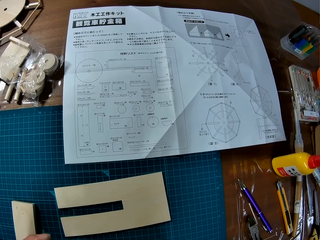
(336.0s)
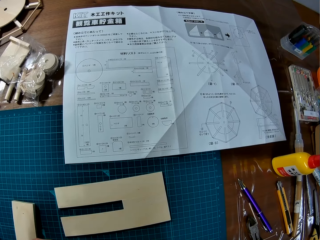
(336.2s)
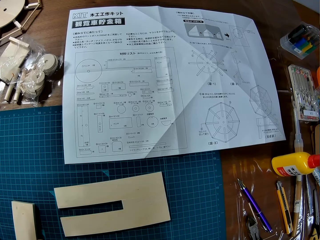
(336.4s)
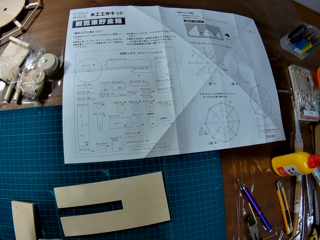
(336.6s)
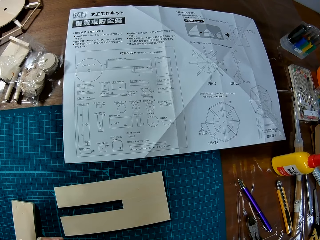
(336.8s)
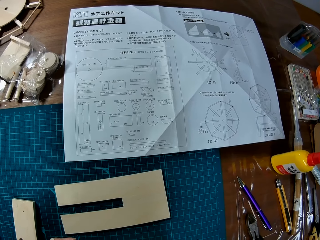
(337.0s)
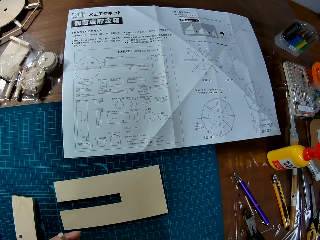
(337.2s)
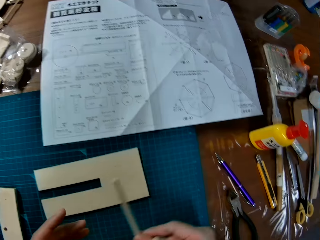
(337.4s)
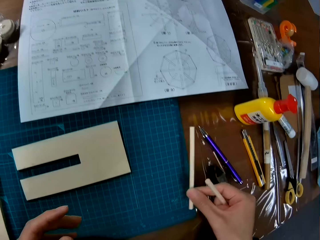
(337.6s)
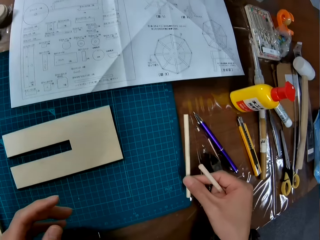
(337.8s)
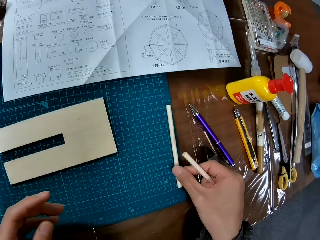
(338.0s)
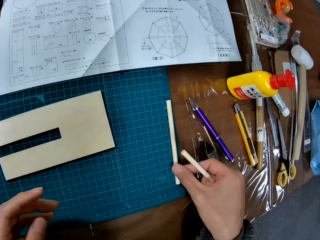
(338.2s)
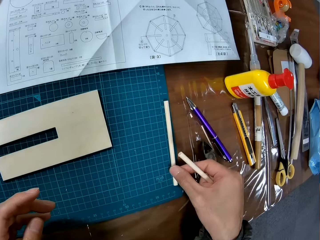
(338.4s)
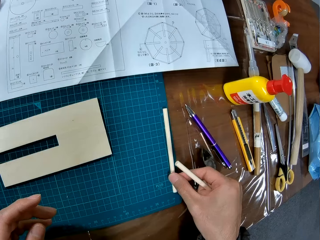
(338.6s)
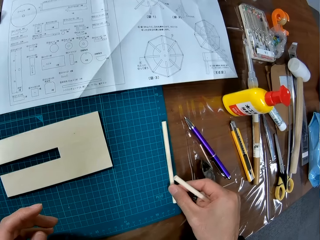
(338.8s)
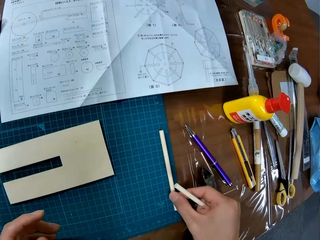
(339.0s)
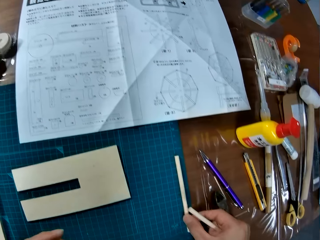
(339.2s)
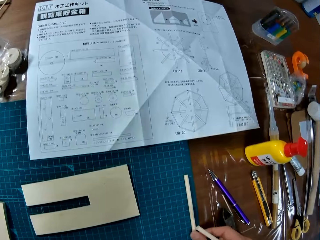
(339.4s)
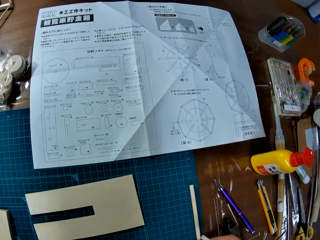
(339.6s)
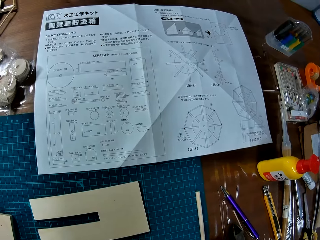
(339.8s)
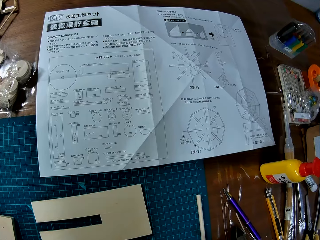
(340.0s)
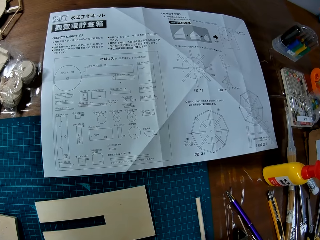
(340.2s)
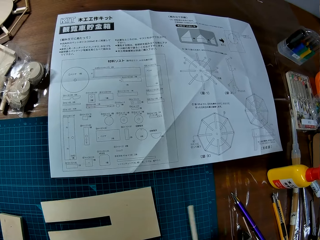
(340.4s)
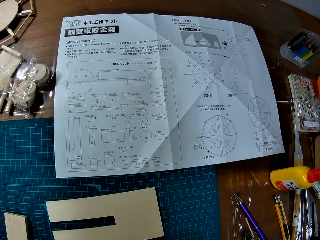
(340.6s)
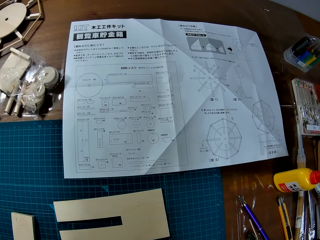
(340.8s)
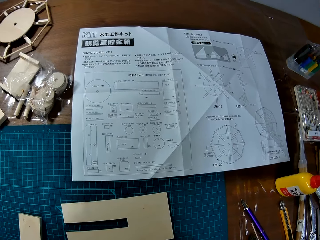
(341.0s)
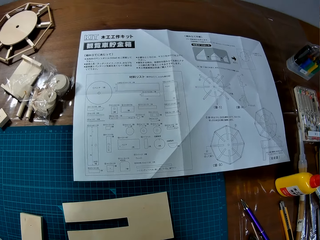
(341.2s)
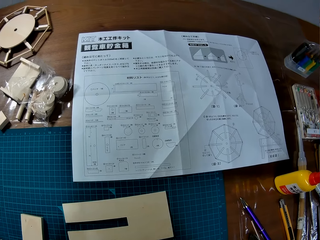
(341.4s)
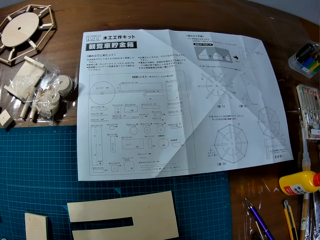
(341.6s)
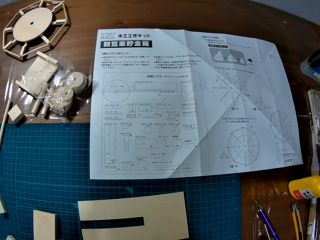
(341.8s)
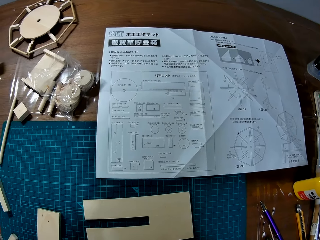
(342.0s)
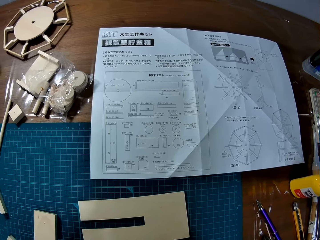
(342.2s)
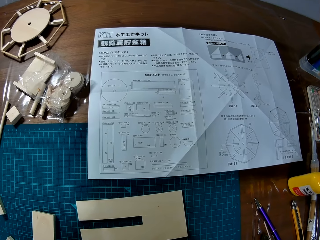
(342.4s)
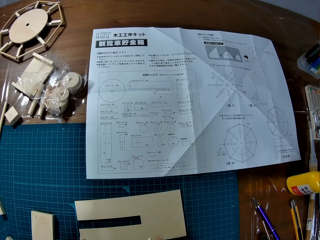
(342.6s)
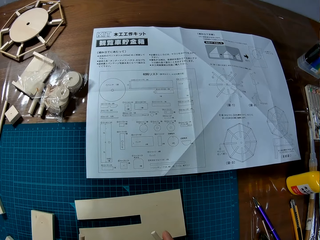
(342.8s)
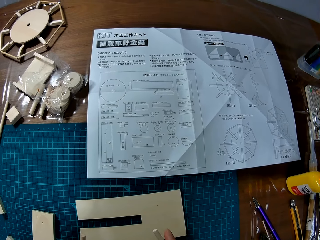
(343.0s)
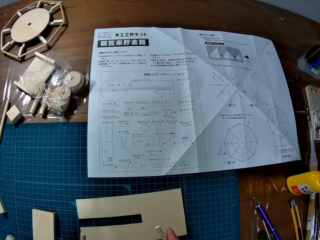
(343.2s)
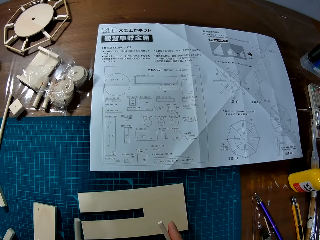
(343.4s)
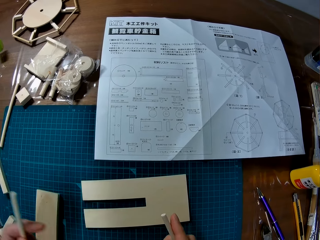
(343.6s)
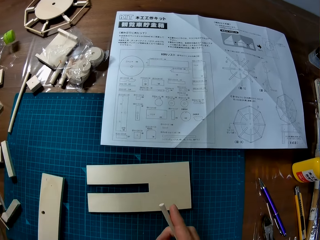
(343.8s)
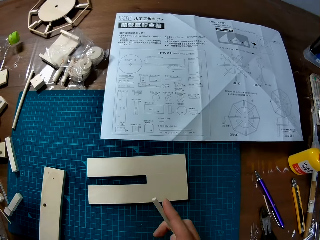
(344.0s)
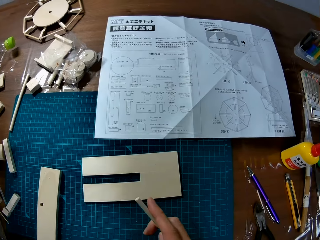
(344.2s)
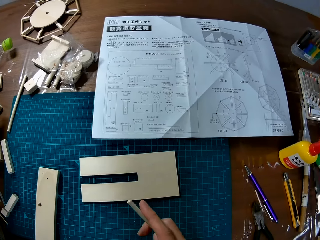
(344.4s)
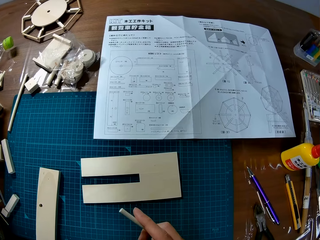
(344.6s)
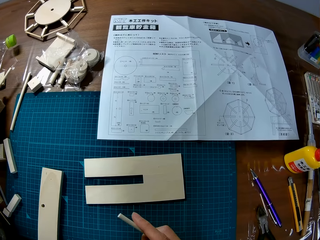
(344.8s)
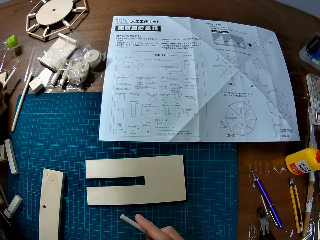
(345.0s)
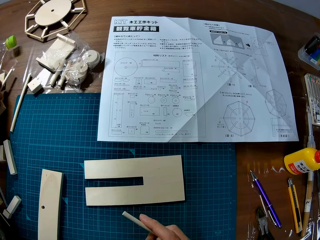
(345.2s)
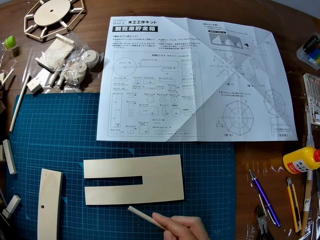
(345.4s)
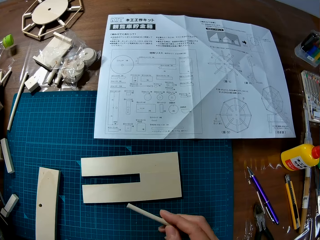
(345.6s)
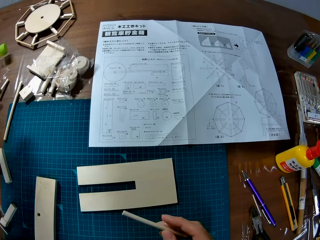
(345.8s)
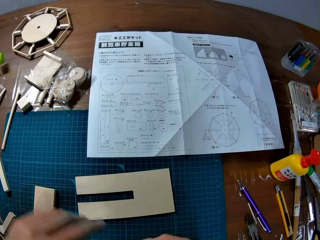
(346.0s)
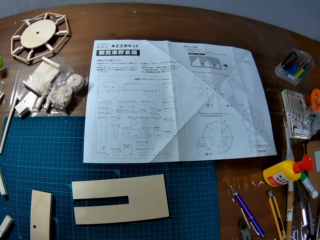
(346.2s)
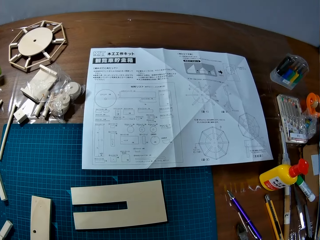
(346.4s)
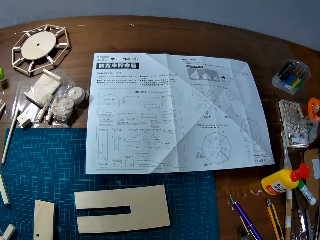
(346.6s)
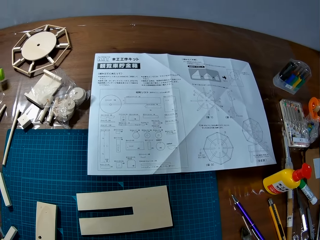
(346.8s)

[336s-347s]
The camera wearer places the paperboard on the table. They pick up the paperboard from the table. They look around the table. They place the paperboard on the table.

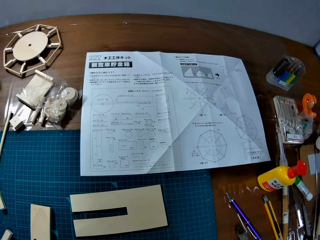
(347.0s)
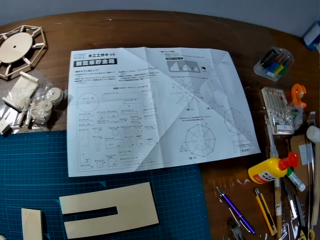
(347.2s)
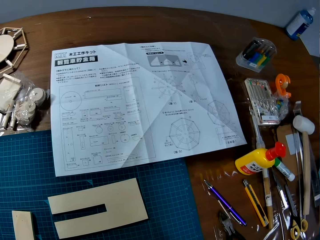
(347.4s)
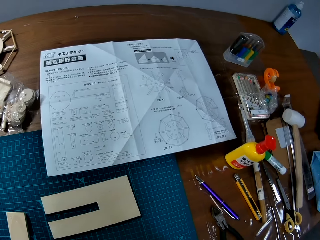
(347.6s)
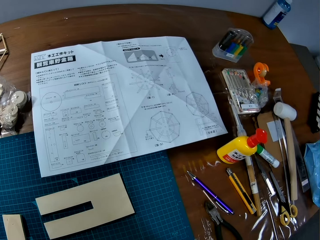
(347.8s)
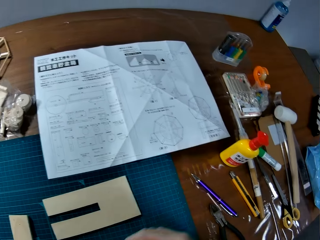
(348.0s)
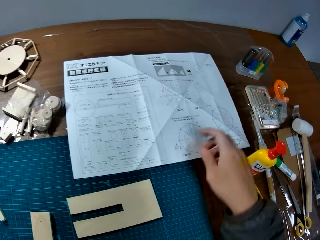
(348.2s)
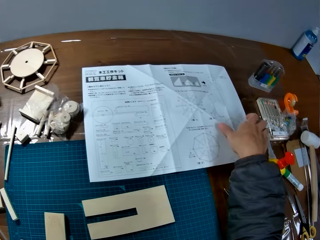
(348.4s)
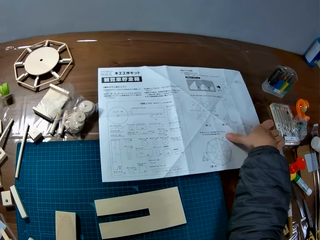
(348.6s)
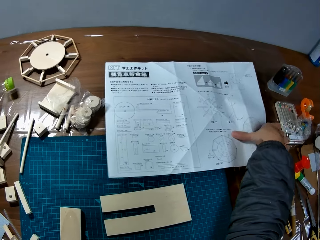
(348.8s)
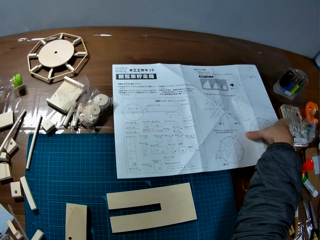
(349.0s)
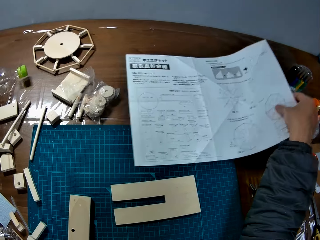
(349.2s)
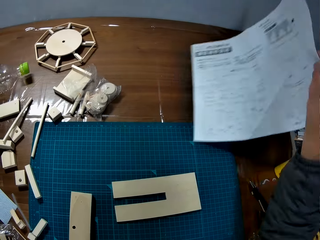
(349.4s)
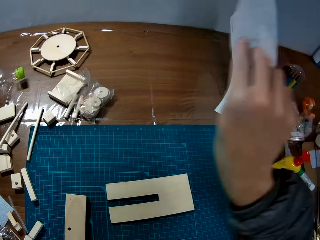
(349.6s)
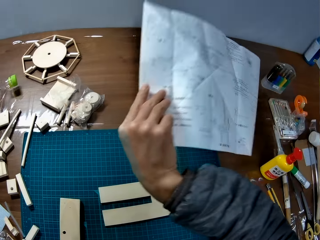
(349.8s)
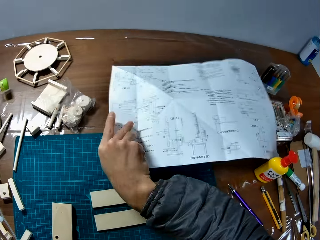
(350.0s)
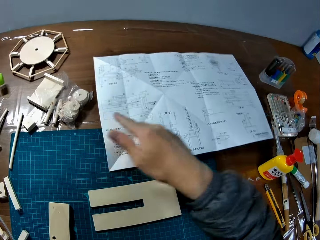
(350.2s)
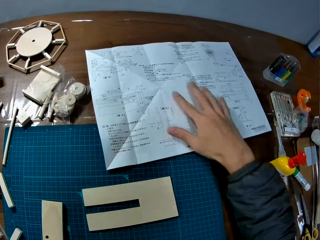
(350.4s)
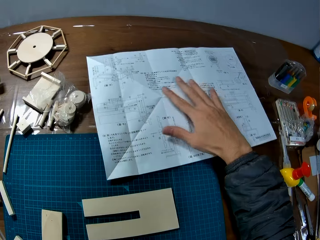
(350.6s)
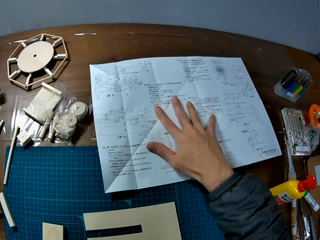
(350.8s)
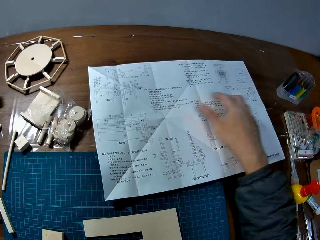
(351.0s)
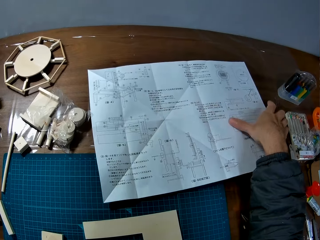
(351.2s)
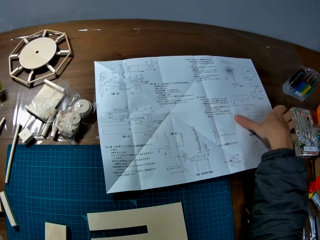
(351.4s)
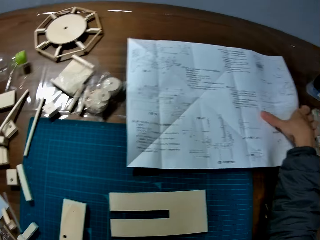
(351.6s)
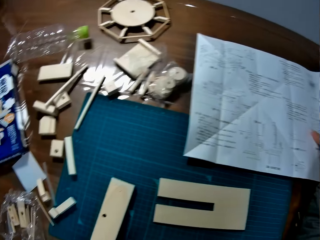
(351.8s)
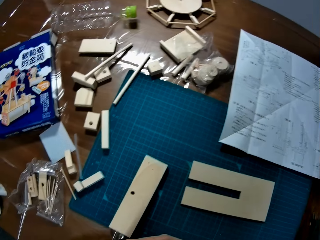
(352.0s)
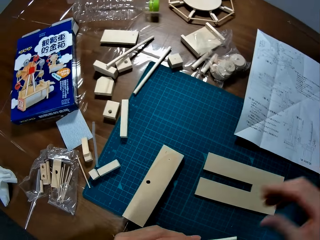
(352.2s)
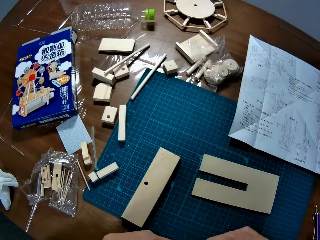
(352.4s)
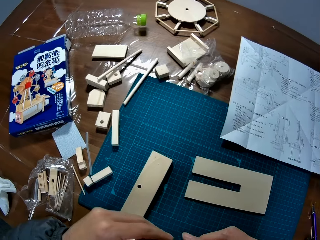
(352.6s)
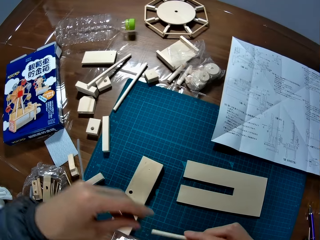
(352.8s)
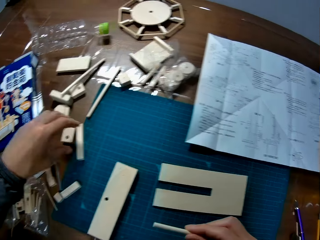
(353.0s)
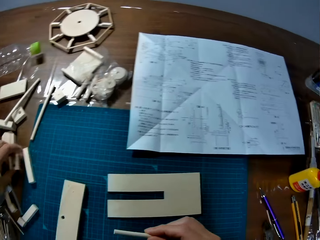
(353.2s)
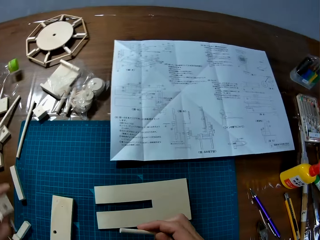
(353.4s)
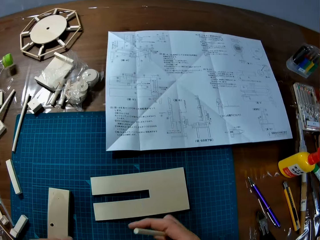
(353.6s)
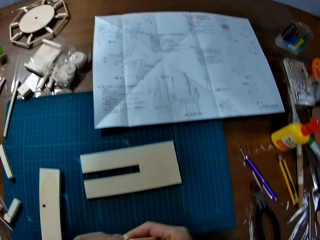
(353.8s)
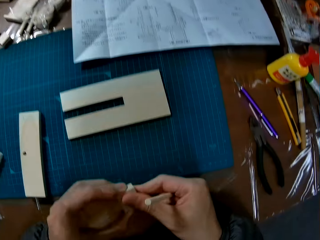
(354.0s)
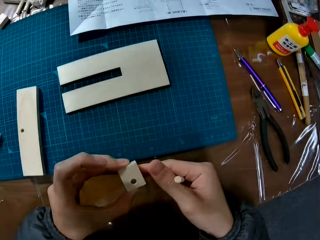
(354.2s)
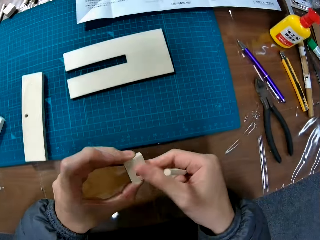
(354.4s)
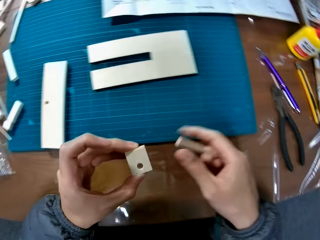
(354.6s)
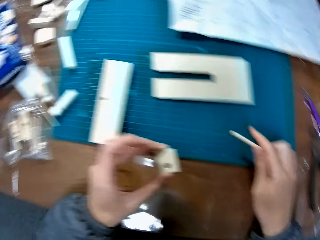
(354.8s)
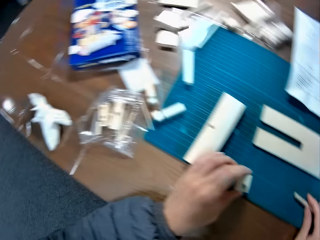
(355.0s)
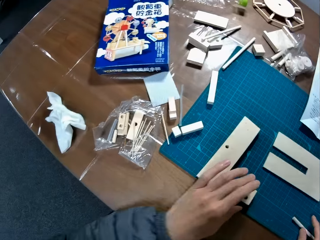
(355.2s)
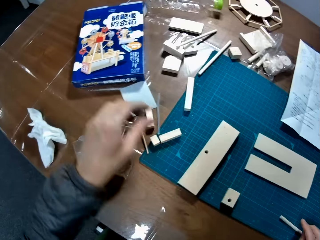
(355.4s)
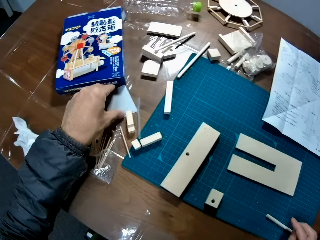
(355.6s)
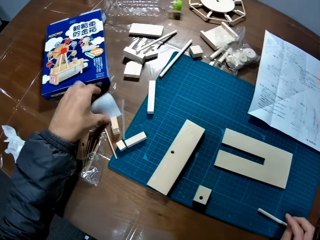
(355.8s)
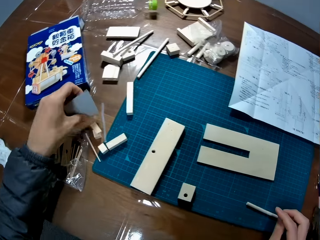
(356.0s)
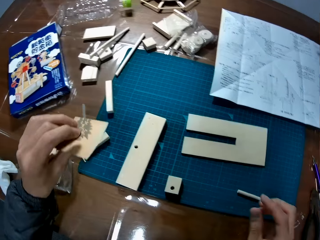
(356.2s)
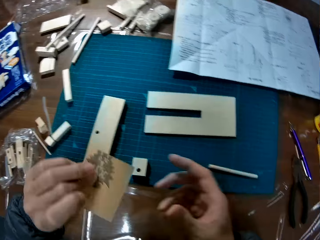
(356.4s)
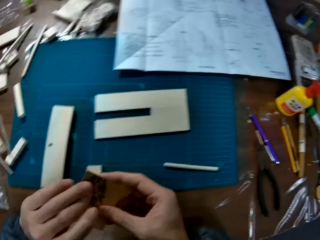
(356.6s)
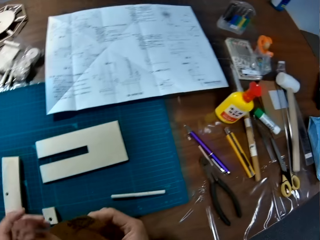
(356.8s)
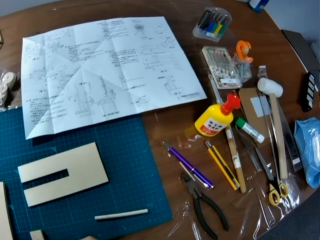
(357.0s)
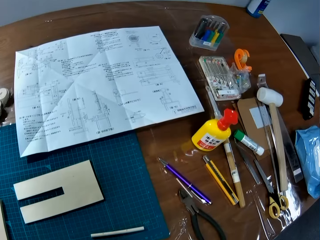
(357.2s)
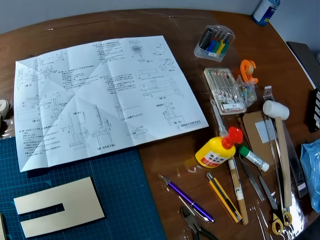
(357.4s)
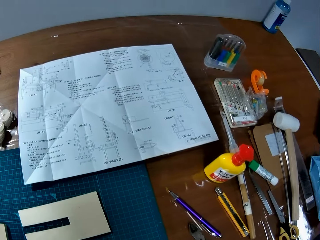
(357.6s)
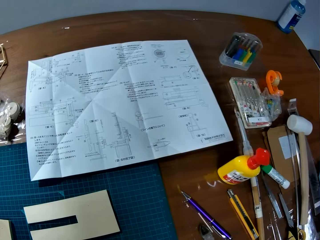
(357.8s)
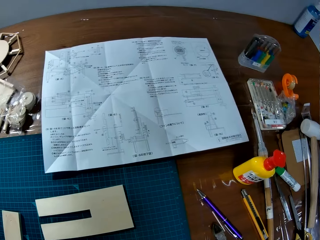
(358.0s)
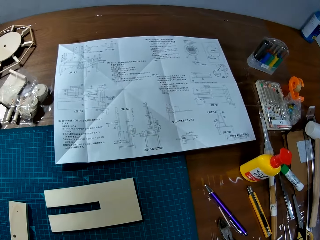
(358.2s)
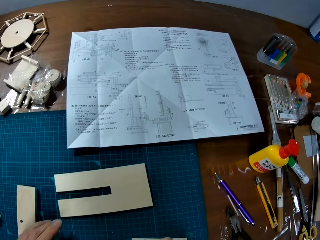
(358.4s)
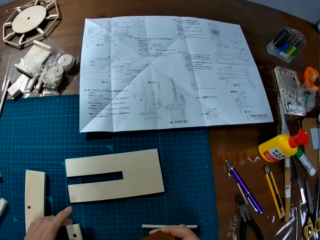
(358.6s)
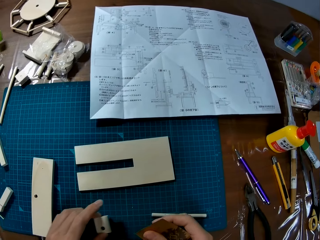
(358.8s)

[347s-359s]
The camera wearer looks around the table. He holds the paper or toy manual. He turns the toy manual over. He touches the paper and lifts his hand from the paper. He picks up a paperboard from the table. He places the paperboard on the table. He picks up a sandpaper sheet from the table.
